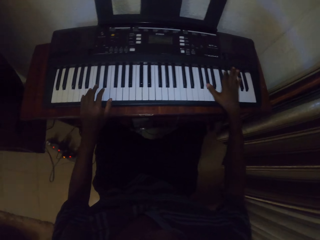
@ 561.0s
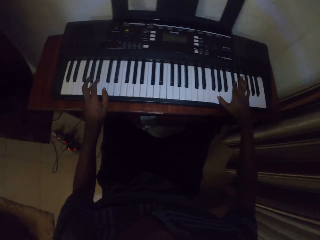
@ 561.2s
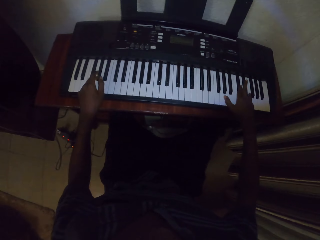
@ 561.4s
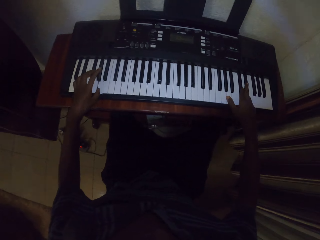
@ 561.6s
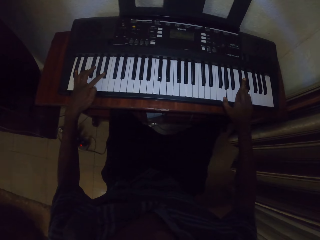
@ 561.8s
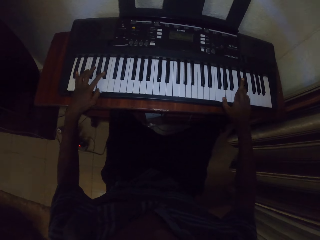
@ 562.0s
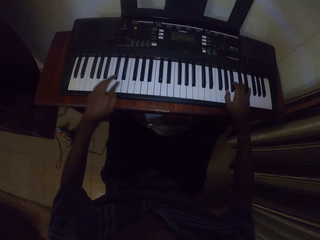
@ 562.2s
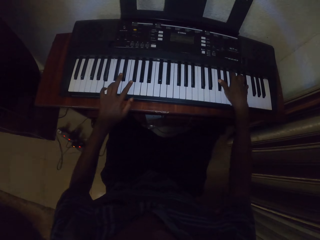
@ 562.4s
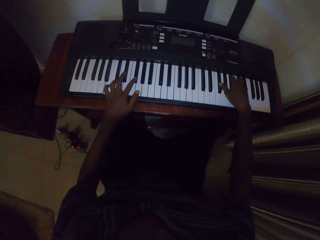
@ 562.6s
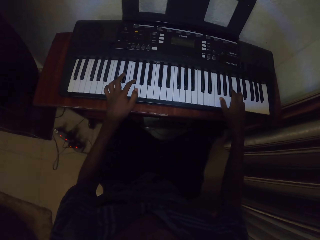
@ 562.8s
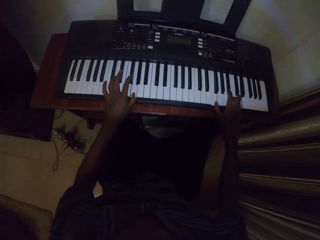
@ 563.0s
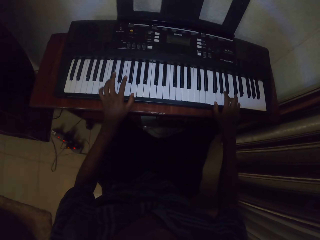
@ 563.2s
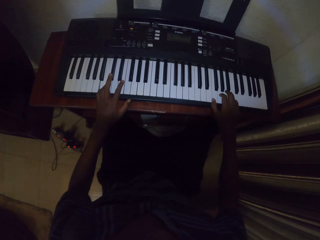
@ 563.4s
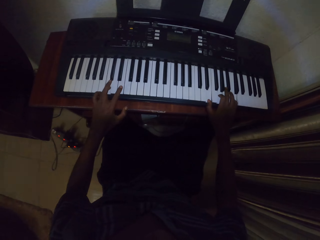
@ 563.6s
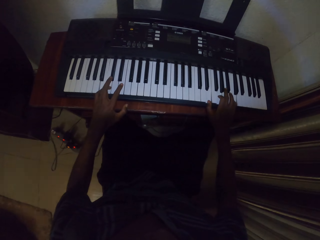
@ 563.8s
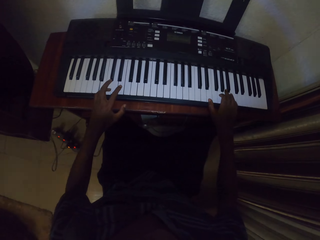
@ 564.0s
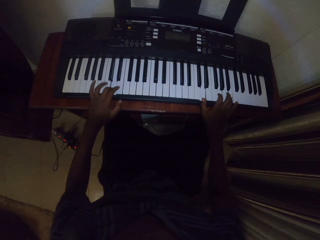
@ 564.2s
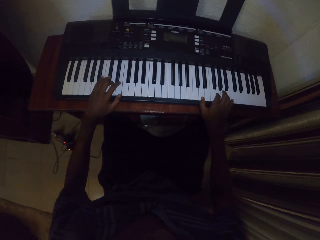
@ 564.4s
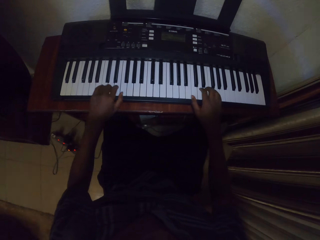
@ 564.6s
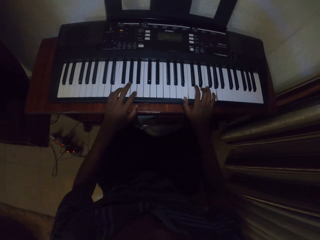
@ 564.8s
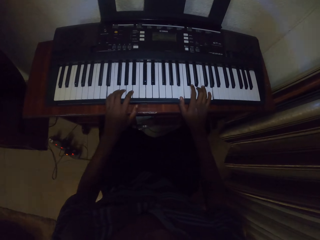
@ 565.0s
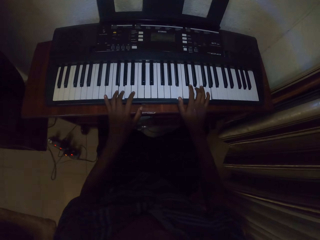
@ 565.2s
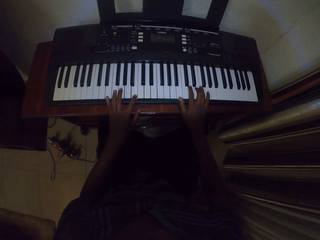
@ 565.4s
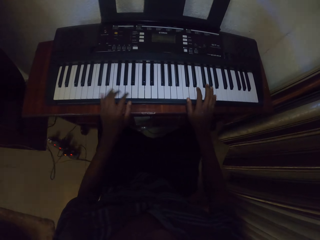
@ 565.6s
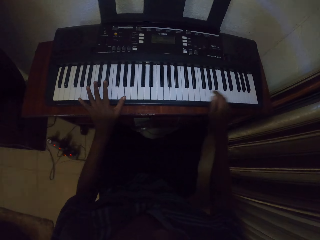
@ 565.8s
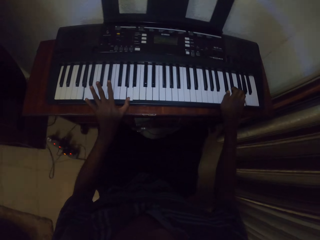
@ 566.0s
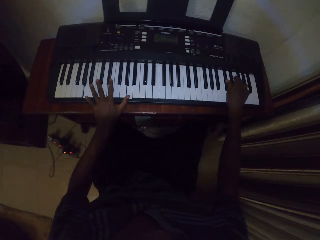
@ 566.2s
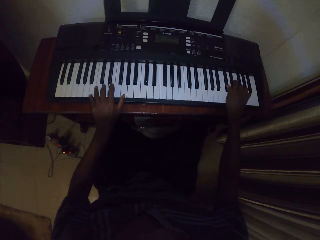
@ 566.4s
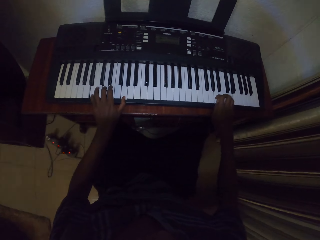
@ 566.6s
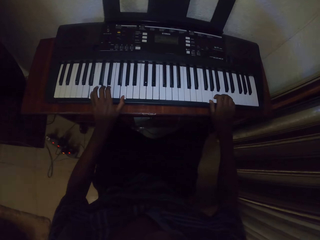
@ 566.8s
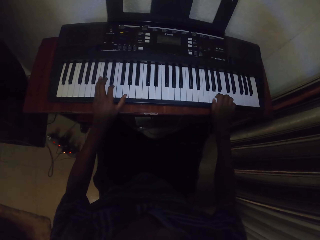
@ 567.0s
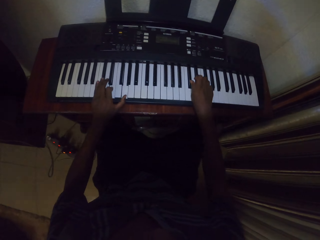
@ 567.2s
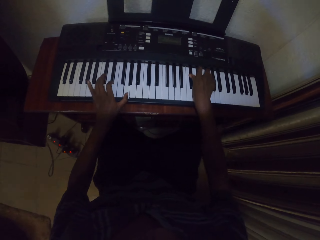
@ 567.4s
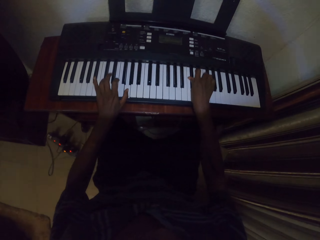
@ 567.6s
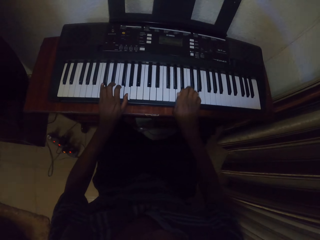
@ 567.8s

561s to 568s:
The camera wearer is playing the piano.

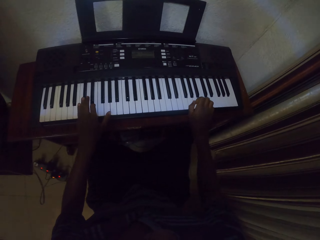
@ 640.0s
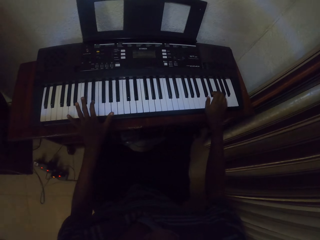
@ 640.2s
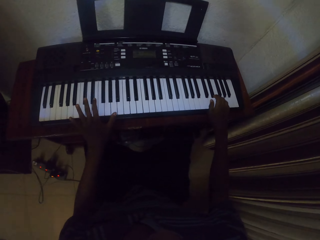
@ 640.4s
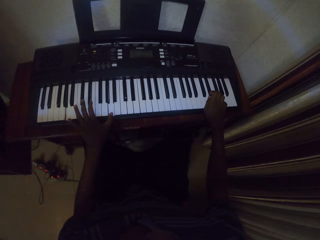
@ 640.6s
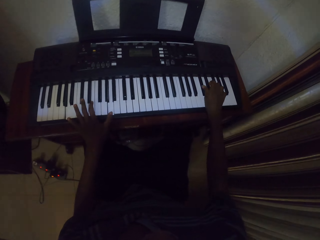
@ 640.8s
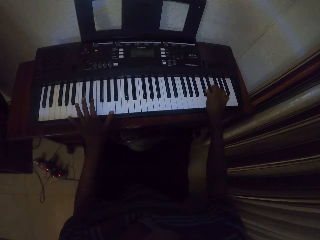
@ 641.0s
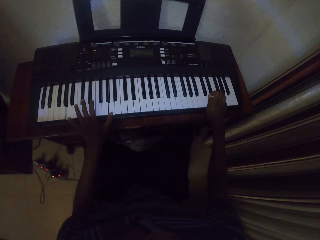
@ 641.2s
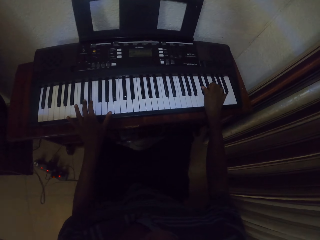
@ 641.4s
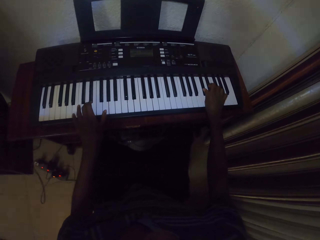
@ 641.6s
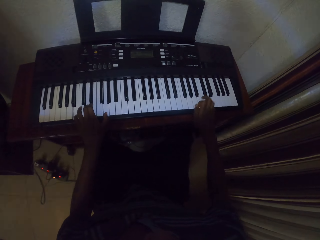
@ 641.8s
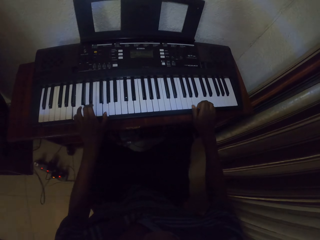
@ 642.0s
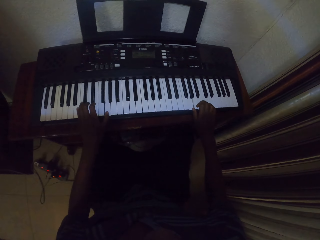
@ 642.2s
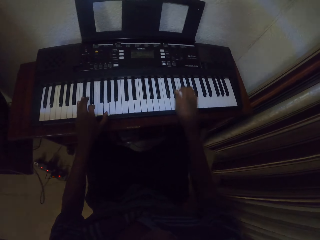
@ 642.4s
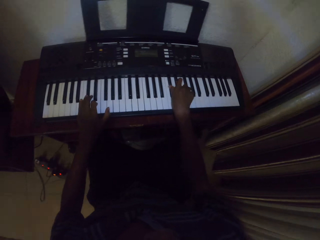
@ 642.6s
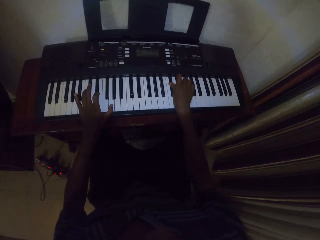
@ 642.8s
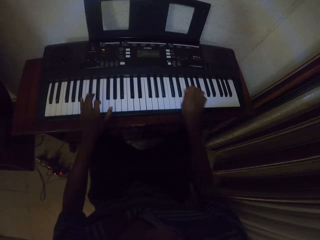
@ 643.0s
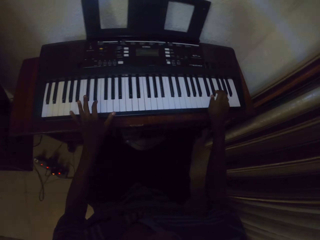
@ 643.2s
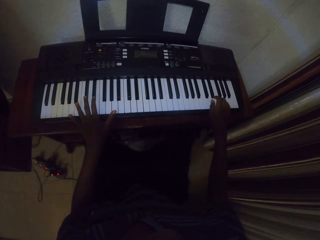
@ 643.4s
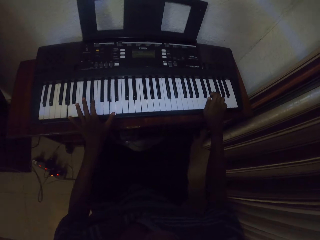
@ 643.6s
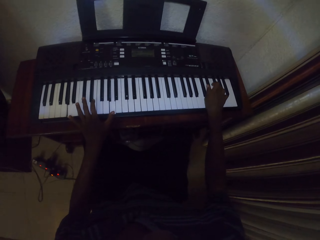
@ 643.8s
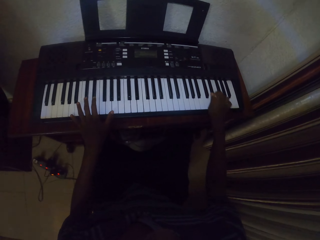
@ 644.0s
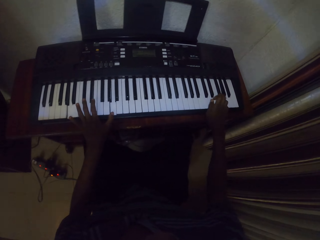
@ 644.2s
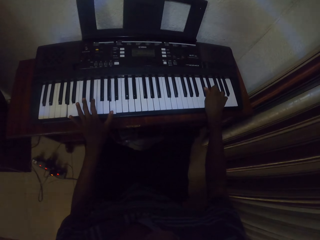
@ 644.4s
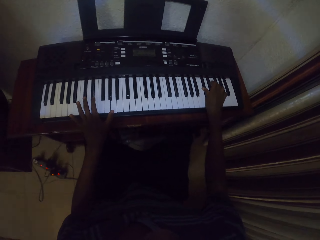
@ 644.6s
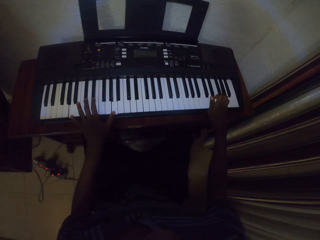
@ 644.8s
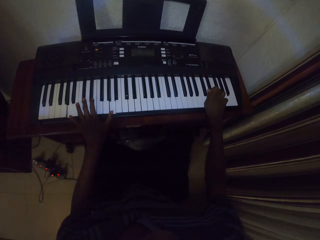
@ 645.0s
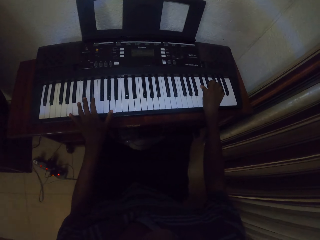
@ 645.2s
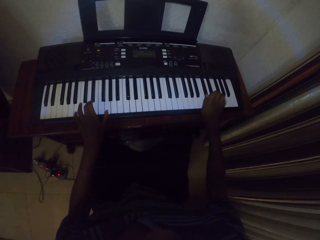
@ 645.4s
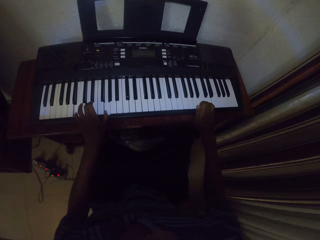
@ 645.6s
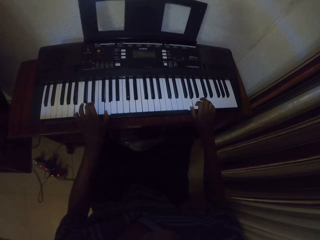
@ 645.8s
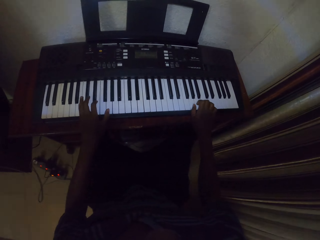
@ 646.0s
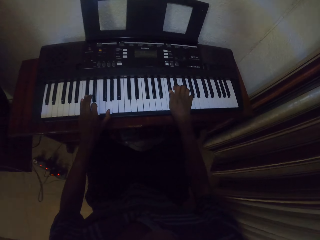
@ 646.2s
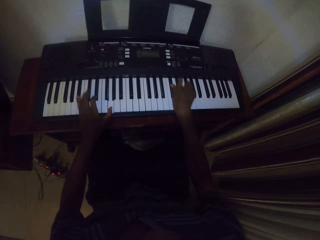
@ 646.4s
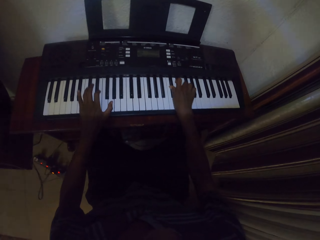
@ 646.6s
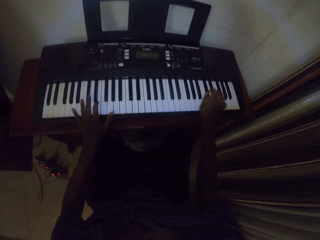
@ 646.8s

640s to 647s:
The camera wearer is playing the piano.

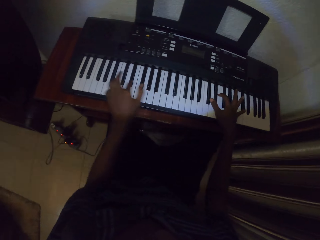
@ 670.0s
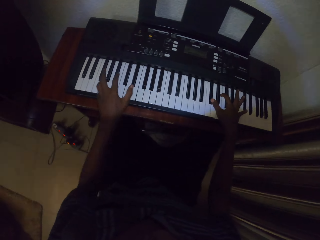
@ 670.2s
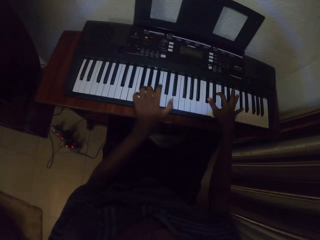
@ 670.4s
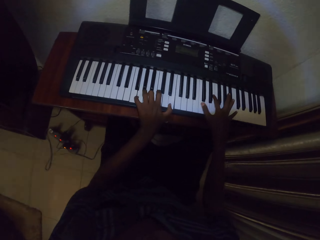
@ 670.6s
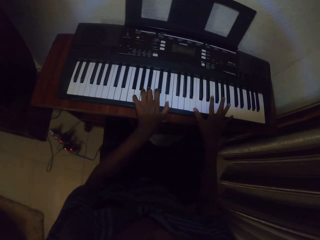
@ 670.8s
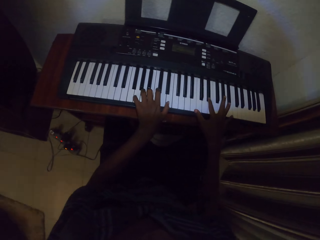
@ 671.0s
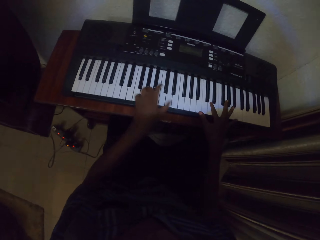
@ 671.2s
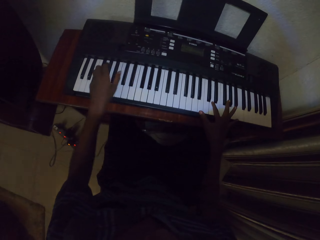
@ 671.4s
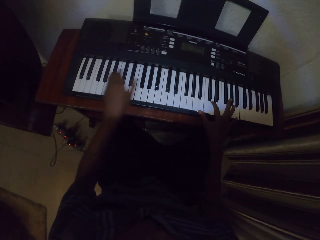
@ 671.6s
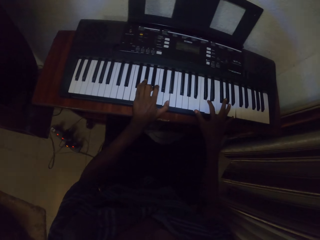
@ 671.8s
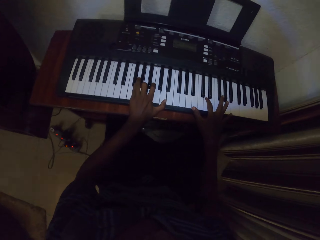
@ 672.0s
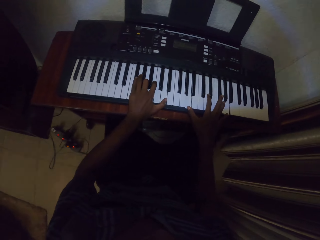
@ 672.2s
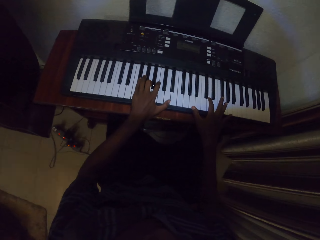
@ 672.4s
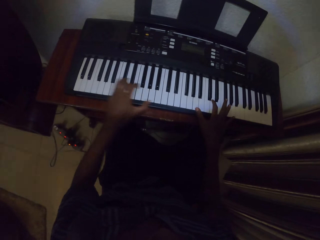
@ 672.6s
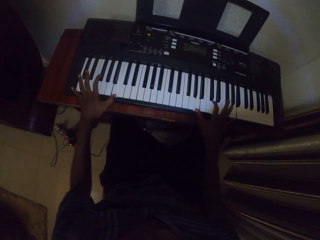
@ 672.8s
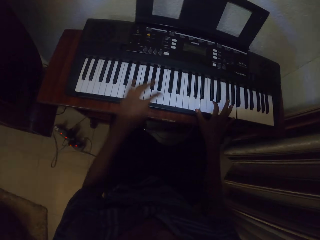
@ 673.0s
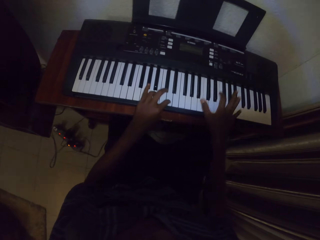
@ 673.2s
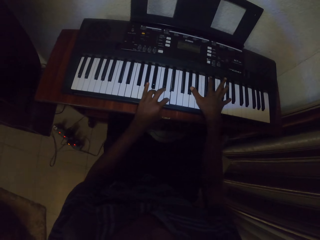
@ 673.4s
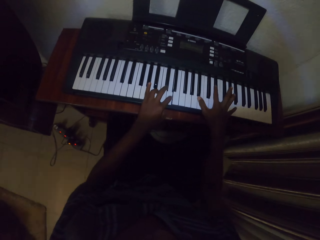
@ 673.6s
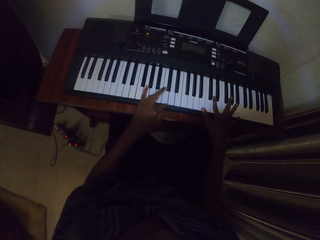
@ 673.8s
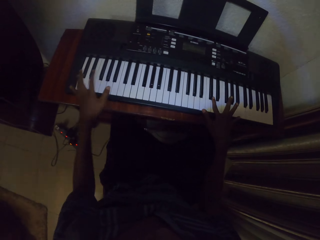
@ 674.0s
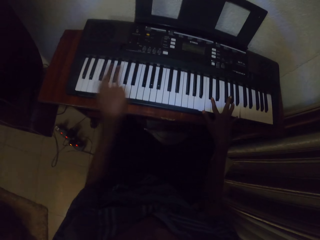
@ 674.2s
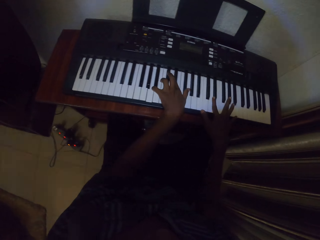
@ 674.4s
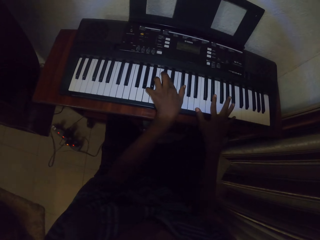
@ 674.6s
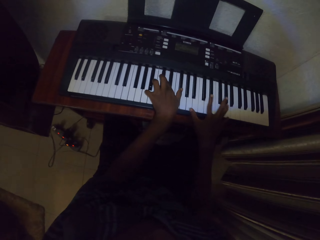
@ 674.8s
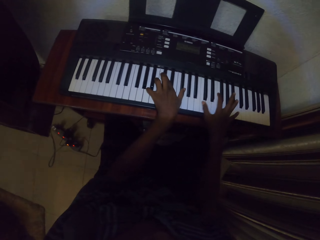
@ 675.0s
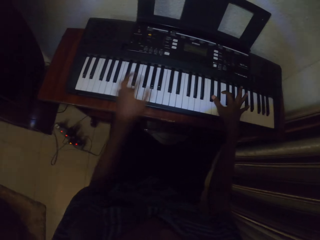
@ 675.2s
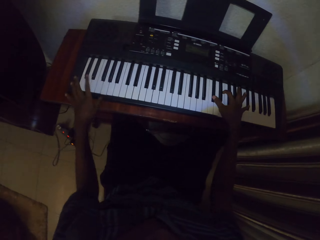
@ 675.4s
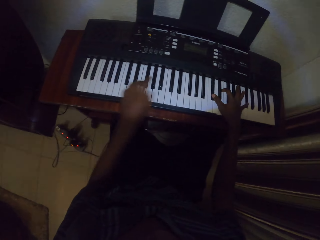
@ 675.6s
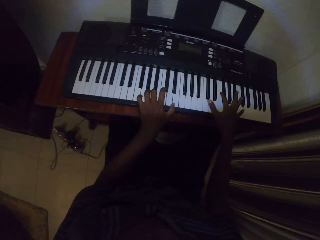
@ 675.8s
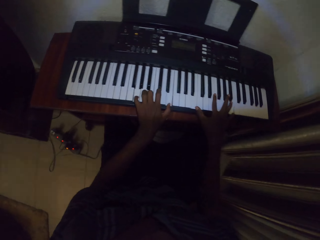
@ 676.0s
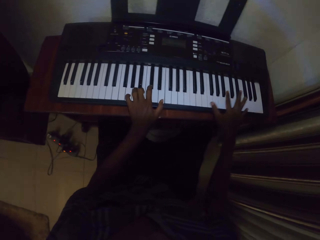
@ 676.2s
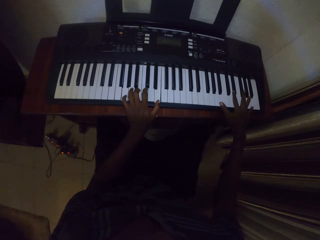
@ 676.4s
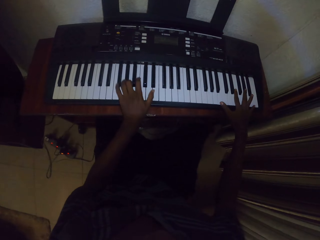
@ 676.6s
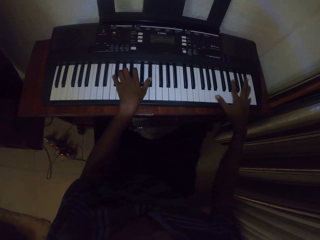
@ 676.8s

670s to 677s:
The camera wearer is playing the piano.
